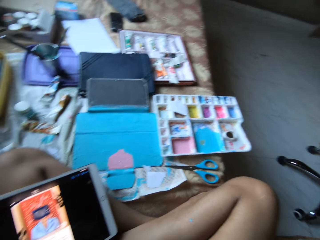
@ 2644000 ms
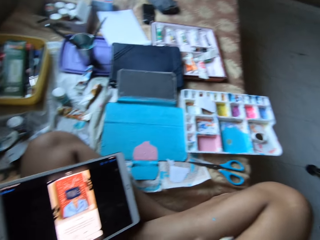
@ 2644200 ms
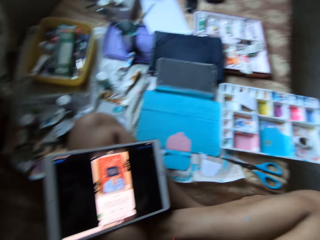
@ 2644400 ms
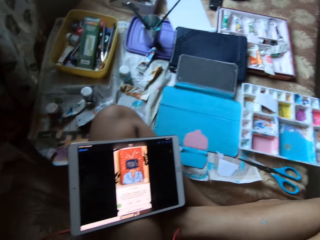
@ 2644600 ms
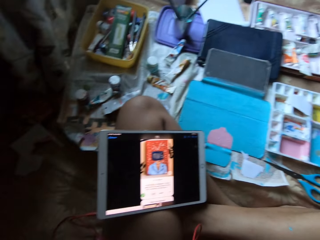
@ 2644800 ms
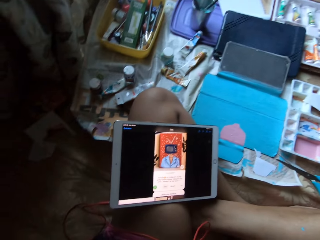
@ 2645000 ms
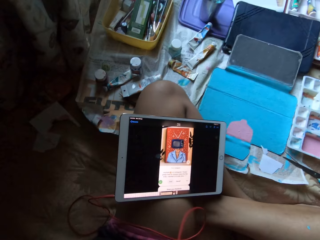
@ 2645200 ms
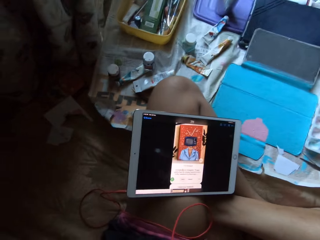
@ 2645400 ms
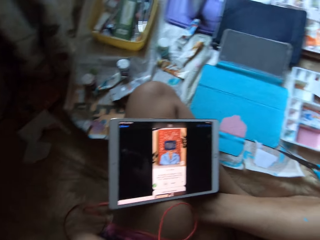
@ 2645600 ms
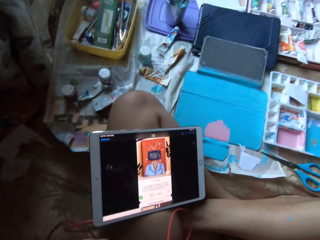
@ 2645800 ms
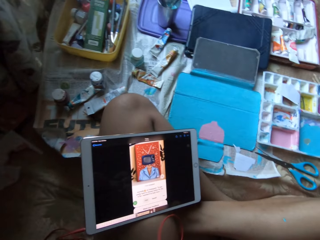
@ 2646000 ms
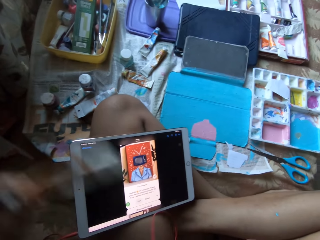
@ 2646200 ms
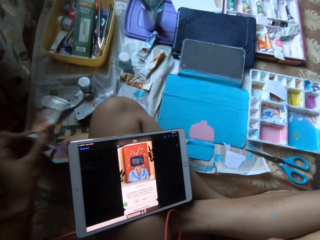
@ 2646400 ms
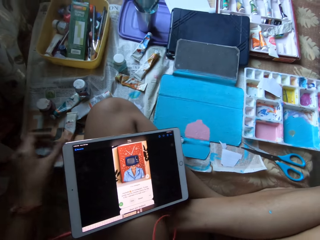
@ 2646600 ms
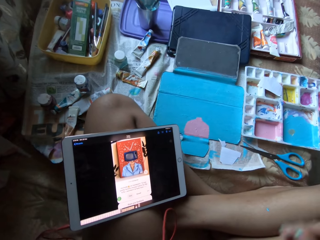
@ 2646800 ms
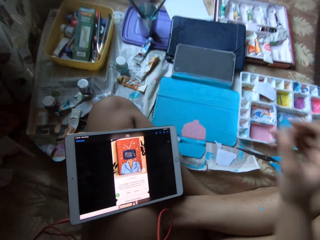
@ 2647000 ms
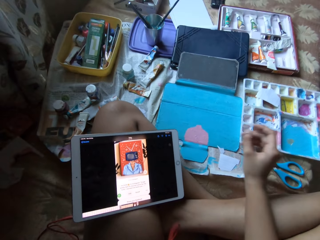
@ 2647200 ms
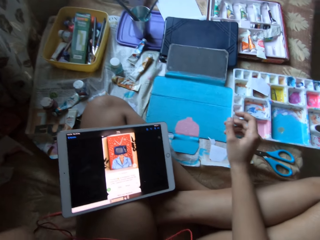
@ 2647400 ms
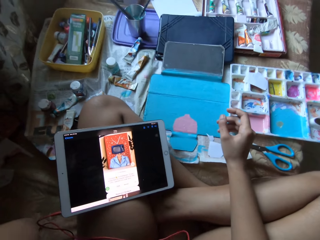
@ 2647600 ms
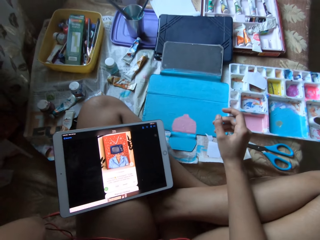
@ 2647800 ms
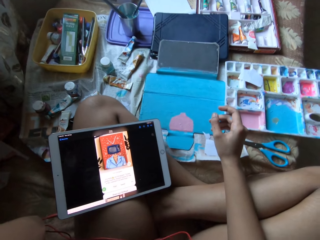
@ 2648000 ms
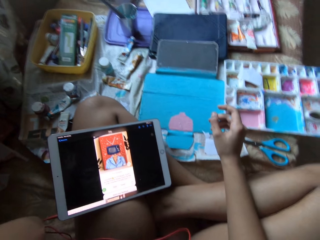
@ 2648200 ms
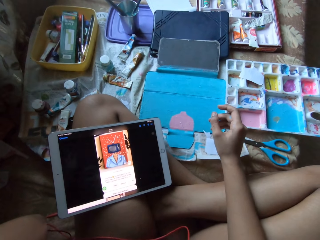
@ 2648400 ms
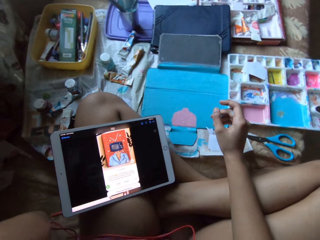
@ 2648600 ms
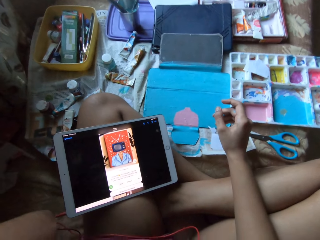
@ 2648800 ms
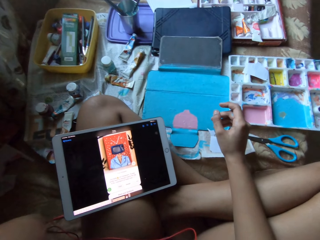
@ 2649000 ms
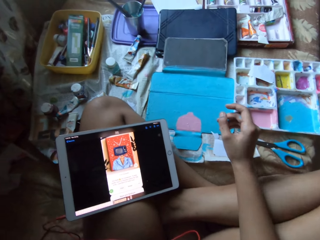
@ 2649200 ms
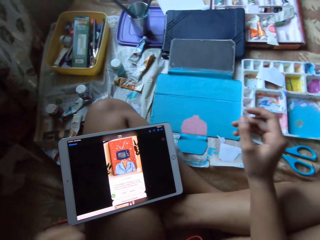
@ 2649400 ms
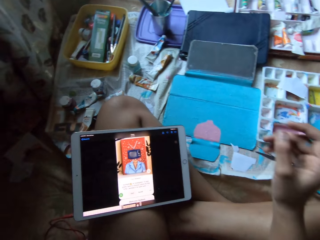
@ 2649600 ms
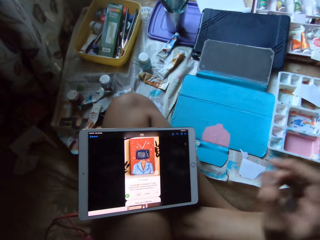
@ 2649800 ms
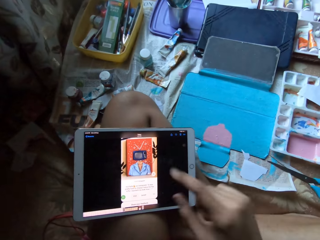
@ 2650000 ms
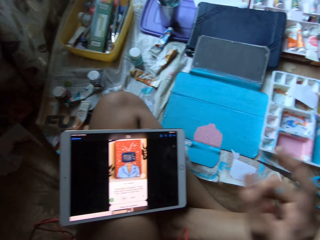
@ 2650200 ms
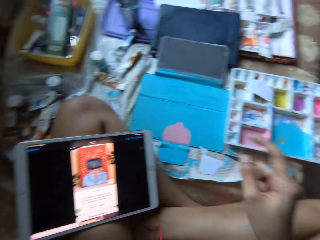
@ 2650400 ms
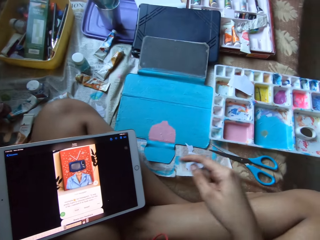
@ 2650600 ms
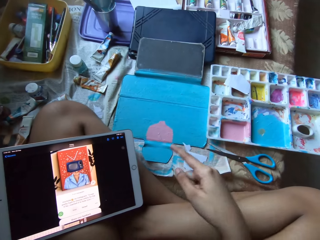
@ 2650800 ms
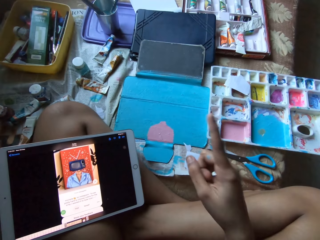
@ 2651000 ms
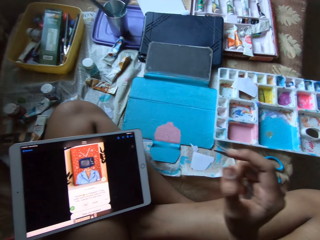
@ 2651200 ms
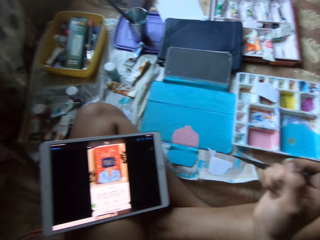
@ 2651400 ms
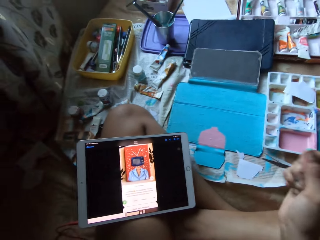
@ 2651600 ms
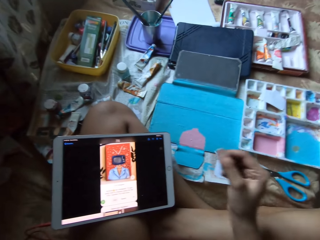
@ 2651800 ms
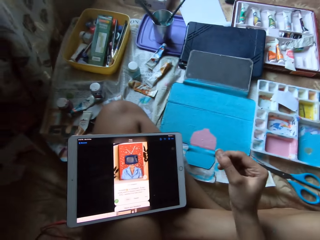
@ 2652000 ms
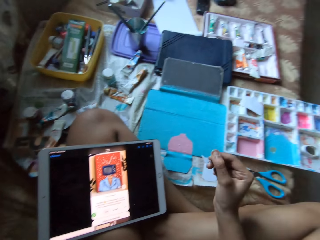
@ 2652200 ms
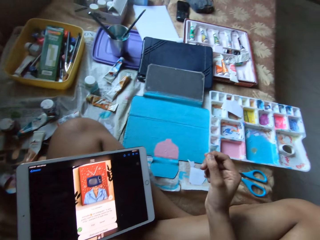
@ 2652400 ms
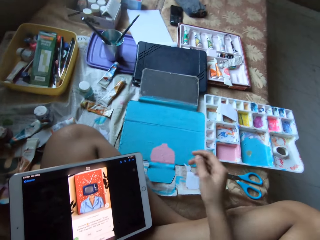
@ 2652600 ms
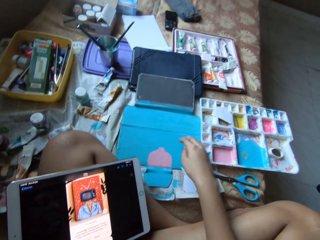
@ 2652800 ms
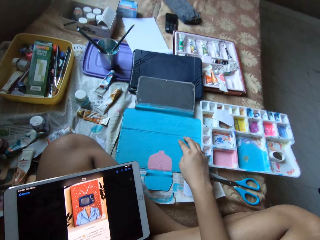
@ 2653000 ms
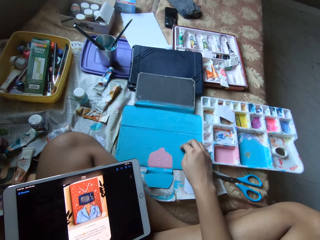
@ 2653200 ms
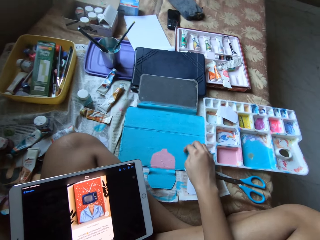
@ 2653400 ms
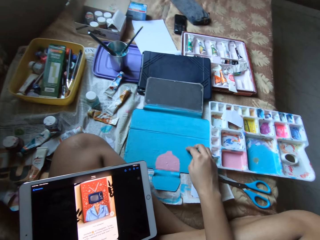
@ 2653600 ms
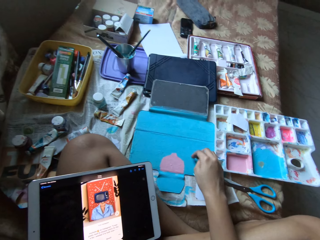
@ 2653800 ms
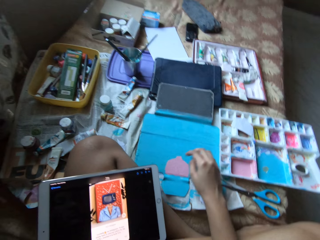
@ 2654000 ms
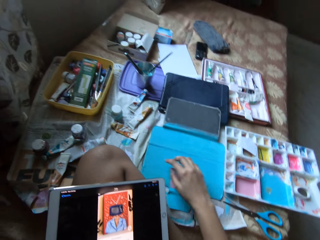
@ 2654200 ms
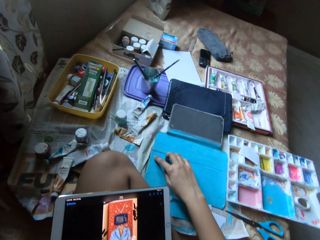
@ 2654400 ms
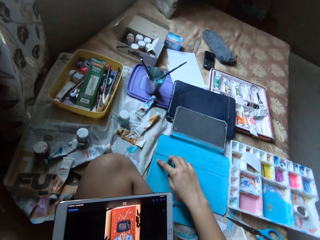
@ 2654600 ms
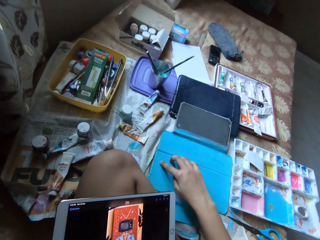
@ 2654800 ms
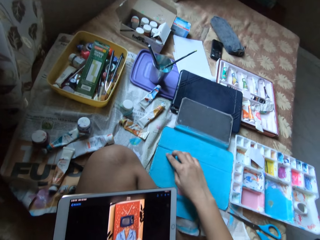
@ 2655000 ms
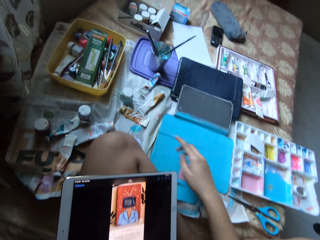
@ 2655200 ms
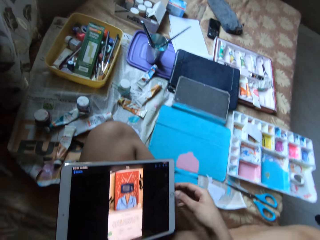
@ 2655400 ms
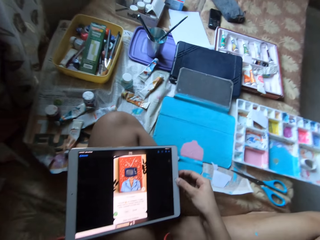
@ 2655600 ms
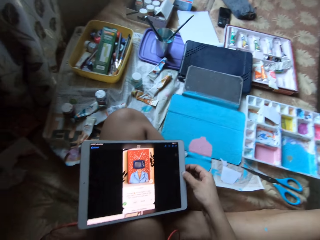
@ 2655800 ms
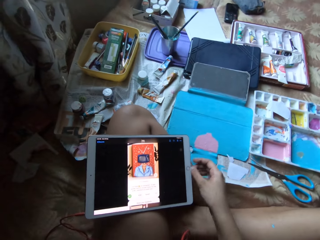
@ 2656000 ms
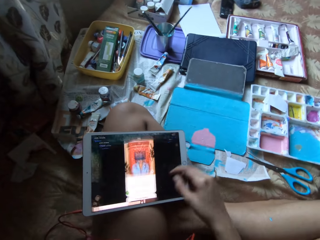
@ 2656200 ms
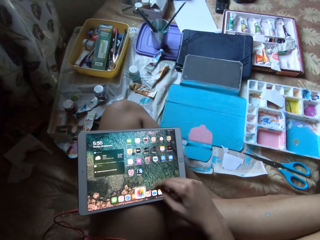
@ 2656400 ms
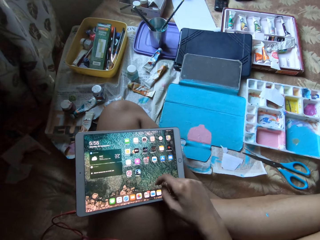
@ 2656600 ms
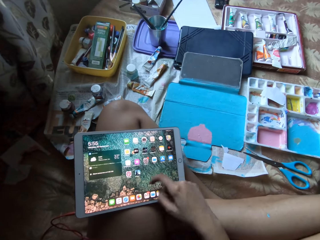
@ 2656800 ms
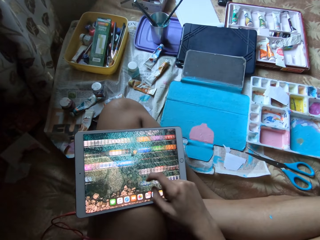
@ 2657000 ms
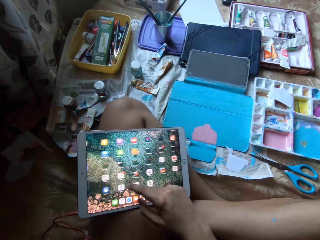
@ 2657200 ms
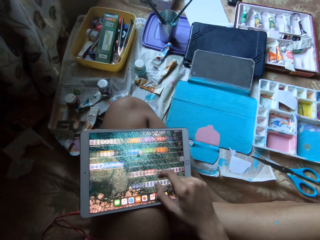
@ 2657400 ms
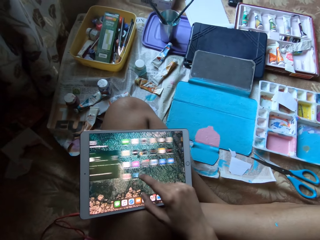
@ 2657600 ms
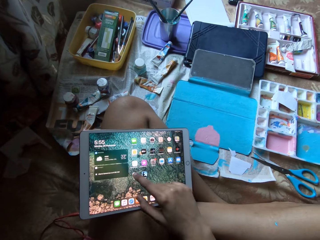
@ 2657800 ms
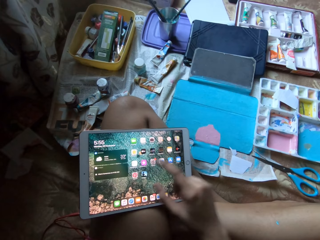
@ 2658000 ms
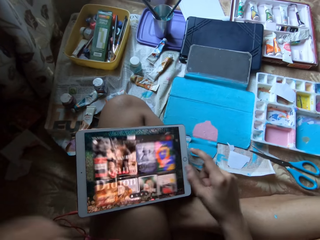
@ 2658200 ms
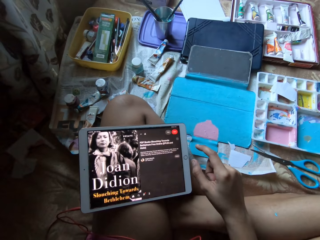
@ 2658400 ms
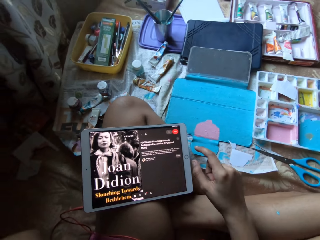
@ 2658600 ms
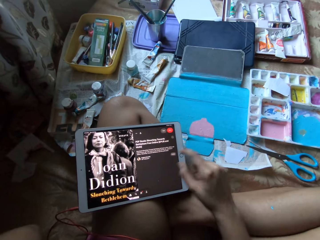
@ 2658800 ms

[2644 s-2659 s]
The camera wearer drops the glue on the bed with his left hand. He stares at the paints on the tablet cover. He moves his finger. He scratches the paints on the tablet cover with his right hand. He operates the iPad on his lap with his right hand.

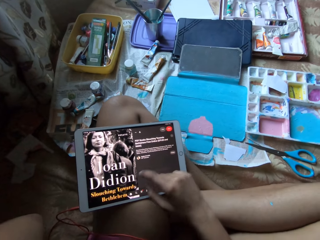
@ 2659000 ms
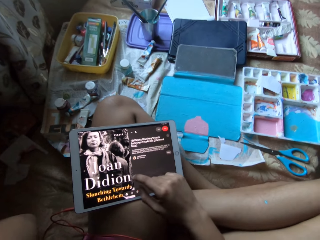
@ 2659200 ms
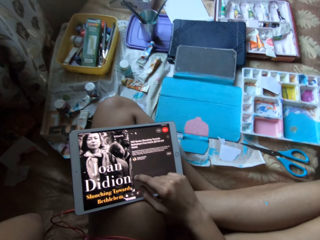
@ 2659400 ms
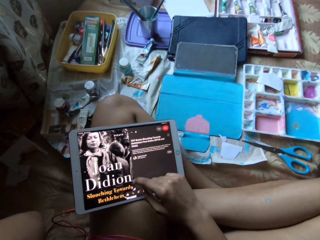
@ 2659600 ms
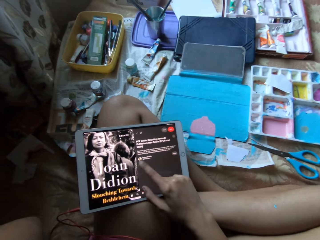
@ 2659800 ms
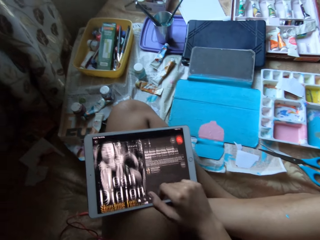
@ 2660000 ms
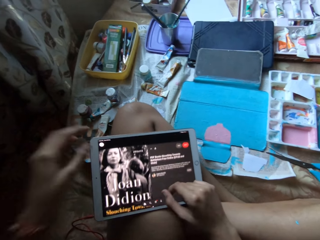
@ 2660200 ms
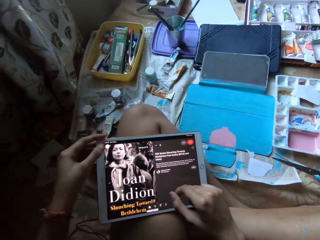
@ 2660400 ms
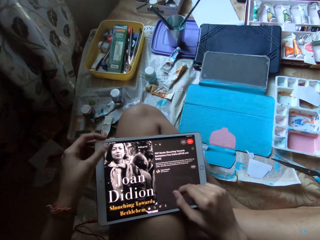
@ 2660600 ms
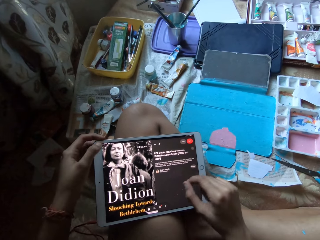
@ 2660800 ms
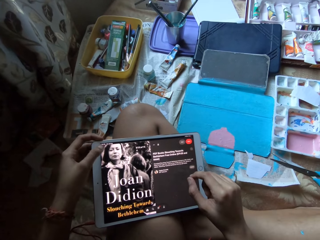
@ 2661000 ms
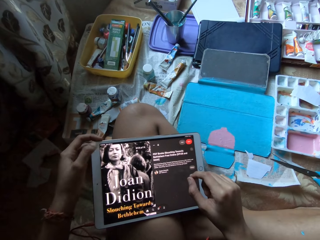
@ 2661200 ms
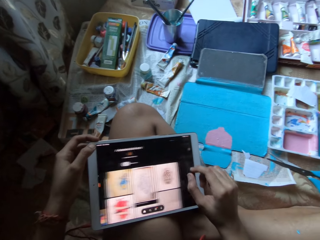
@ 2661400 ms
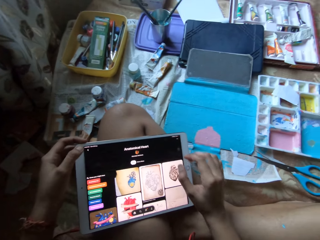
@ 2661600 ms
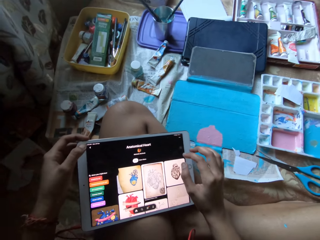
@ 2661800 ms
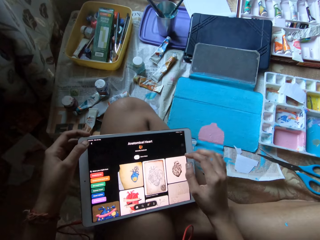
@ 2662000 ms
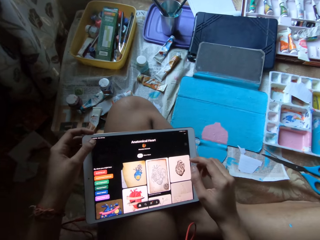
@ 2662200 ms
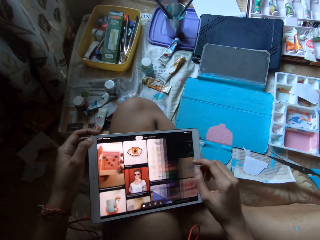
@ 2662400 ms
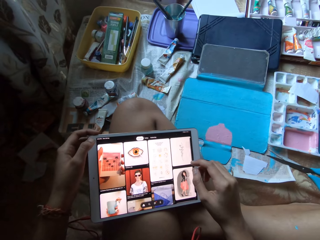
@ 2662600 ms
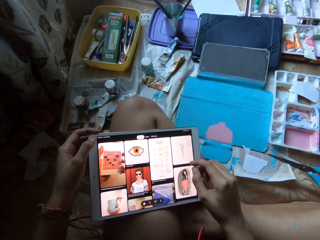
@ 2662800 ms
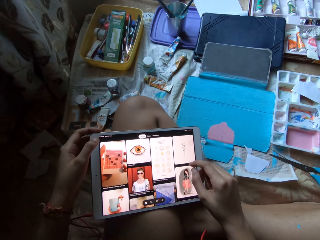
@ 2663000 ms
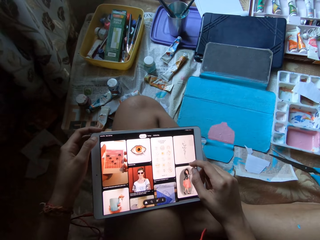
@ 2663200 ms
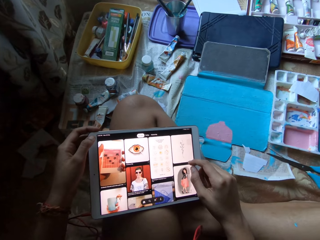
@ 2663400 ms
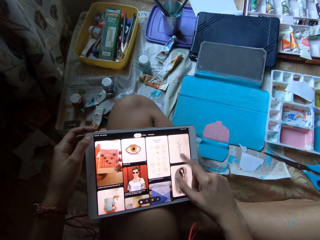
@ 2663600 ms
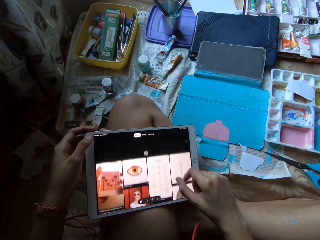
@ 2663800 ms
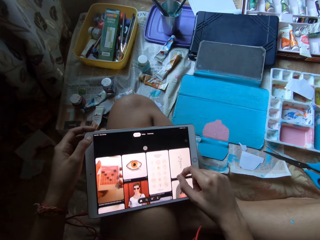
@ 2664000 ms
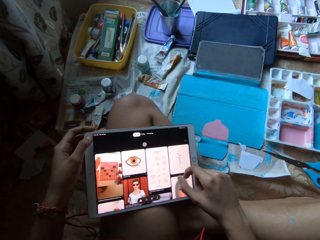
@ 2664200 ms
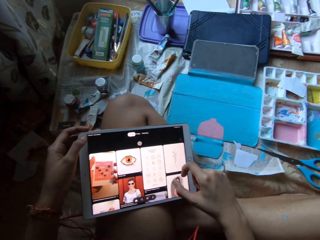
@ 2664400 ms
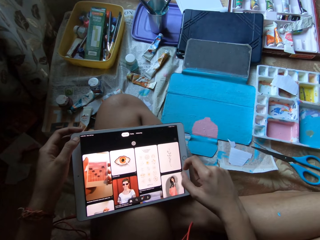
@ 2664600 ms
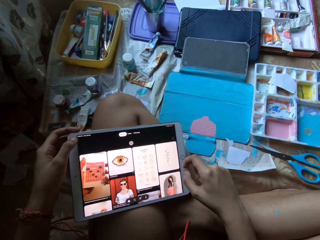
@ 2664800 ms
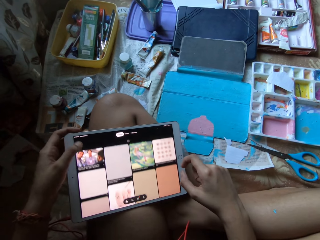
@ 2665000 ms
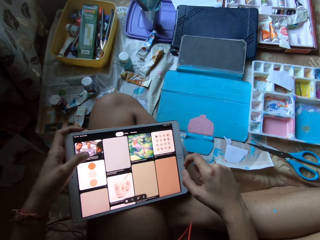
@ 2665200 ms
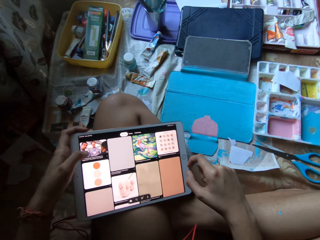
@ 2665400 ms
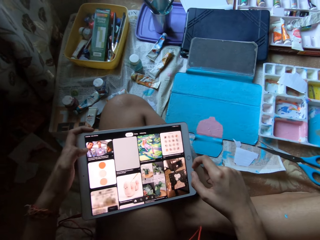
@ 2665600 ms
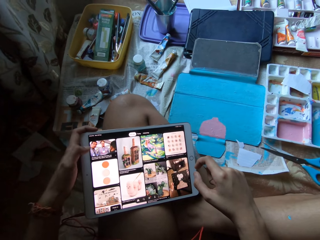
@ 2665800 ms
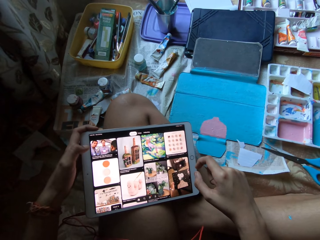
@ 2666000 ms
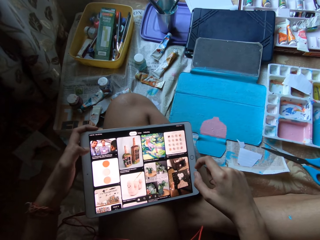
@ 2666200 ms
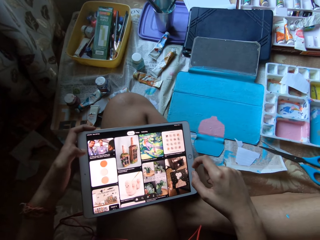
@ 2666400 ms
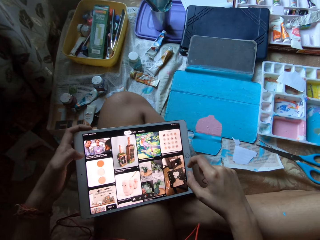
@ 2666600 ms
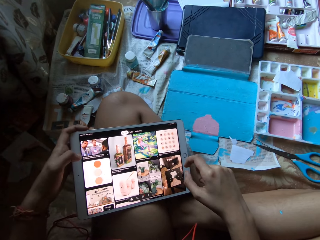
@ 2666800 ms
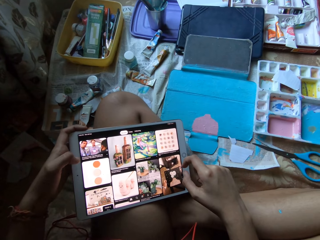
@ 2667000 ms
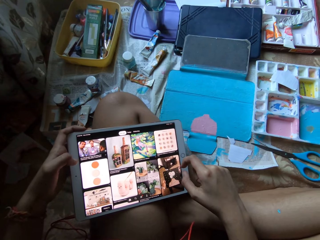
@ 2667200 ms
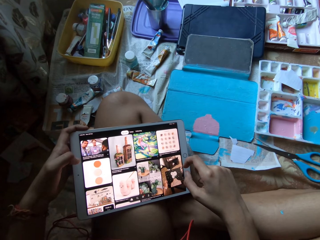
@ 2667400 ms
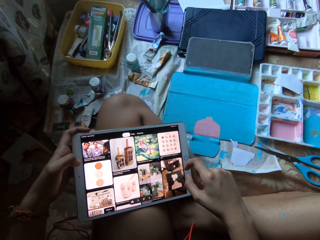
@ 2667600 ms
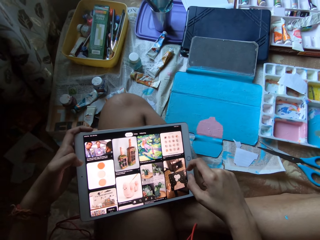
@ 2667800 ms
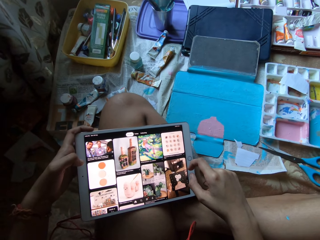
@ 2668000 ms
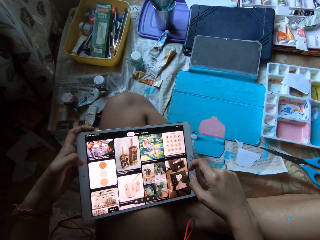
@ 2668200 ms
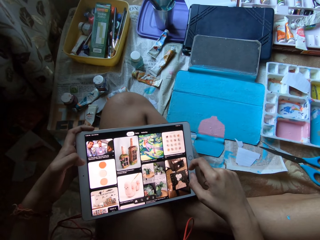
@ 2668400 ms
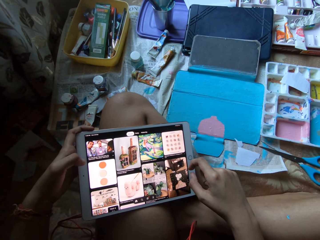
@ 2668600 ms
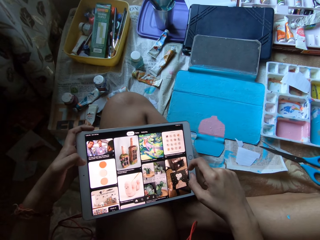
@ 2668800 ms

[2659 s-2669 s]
The camera wearer operates the iPad on his lap with both hands.
